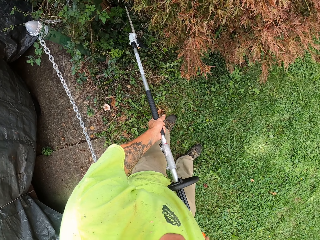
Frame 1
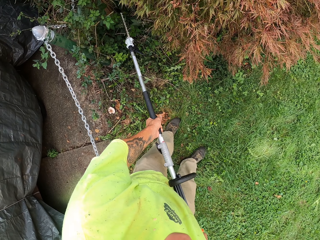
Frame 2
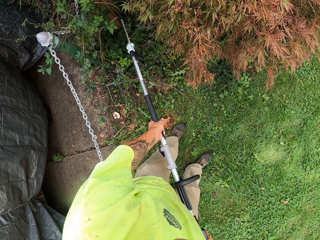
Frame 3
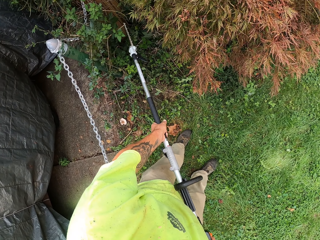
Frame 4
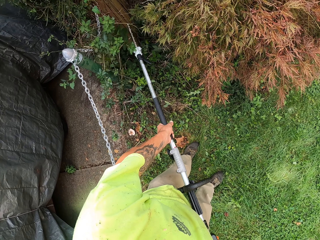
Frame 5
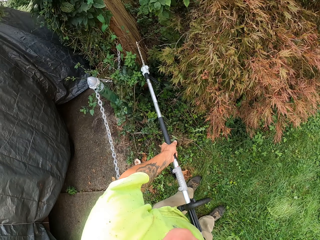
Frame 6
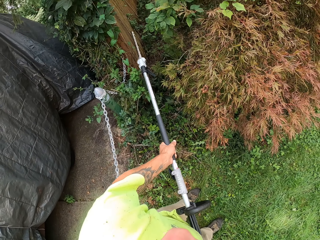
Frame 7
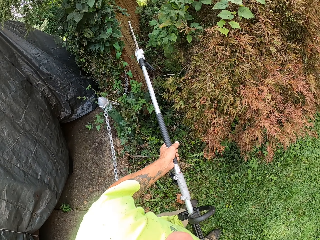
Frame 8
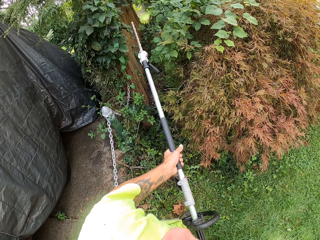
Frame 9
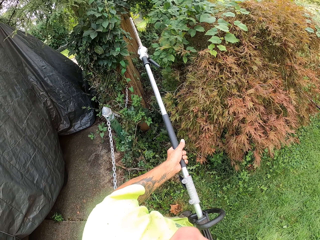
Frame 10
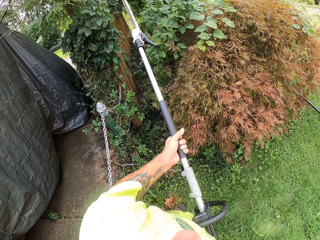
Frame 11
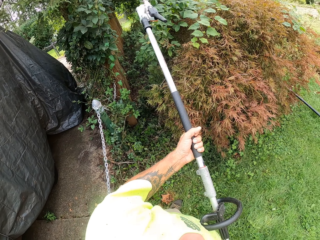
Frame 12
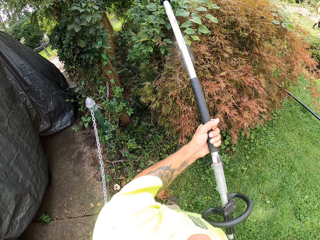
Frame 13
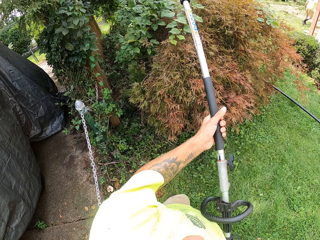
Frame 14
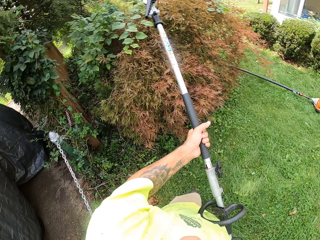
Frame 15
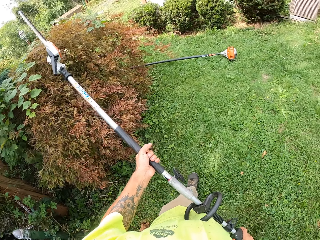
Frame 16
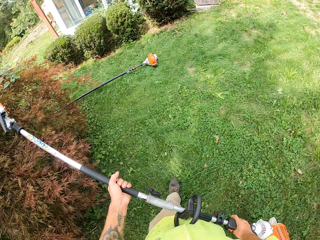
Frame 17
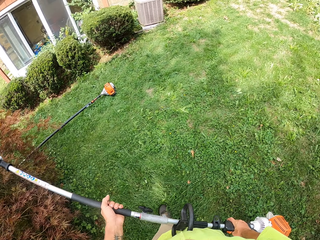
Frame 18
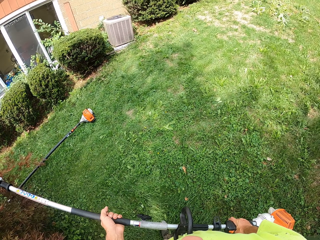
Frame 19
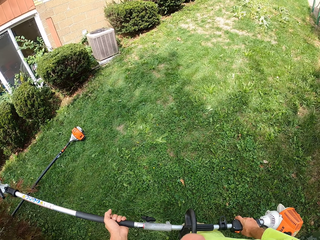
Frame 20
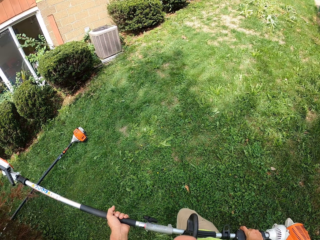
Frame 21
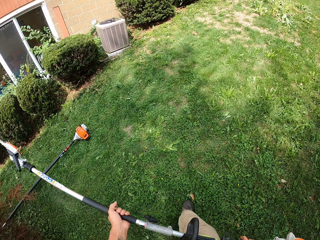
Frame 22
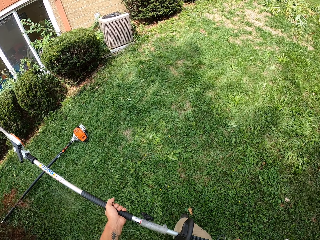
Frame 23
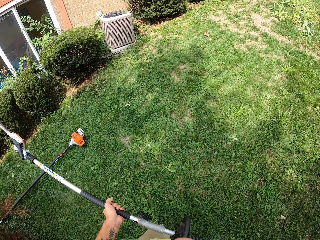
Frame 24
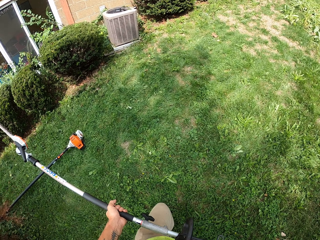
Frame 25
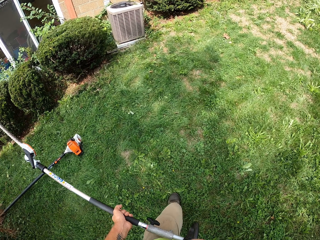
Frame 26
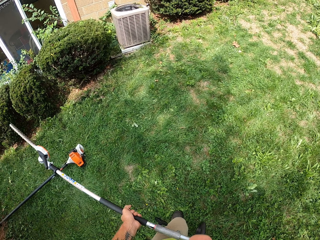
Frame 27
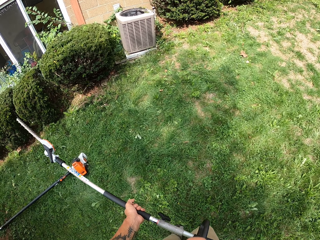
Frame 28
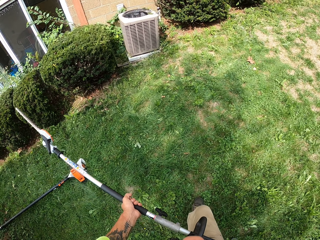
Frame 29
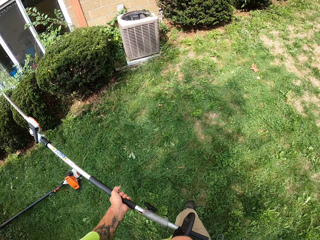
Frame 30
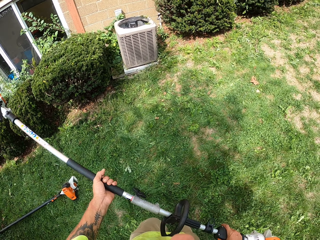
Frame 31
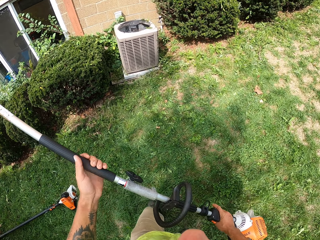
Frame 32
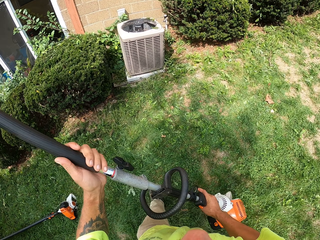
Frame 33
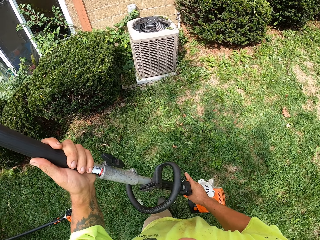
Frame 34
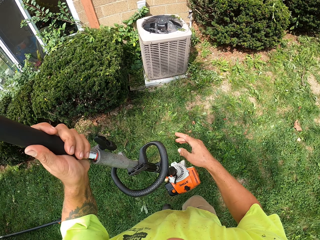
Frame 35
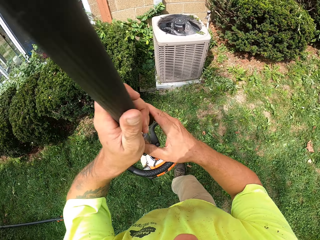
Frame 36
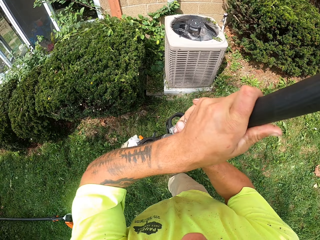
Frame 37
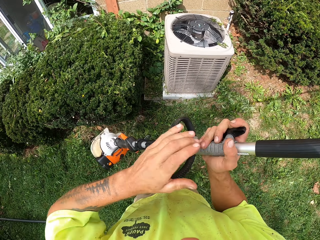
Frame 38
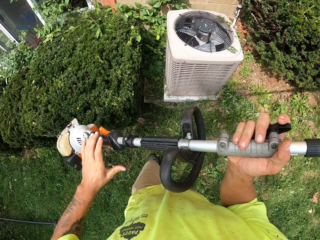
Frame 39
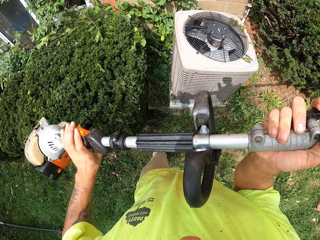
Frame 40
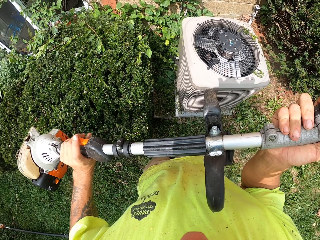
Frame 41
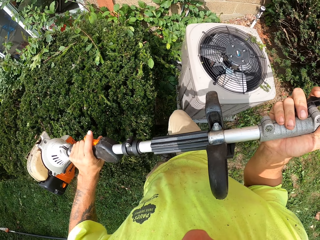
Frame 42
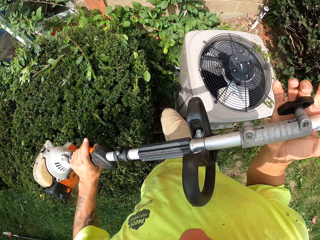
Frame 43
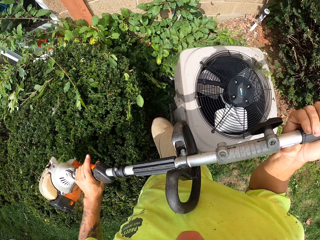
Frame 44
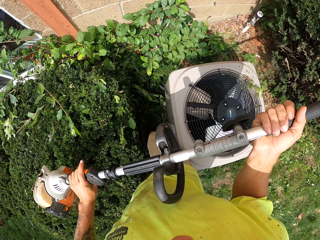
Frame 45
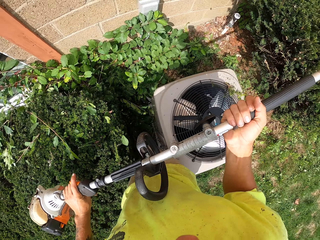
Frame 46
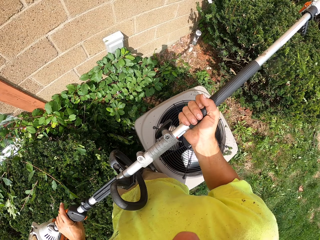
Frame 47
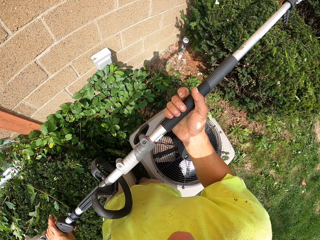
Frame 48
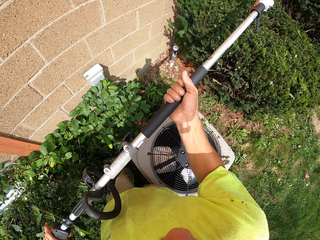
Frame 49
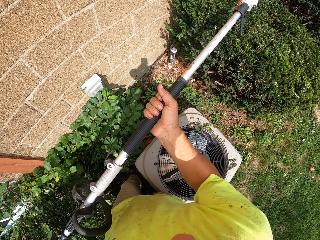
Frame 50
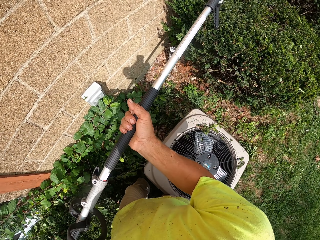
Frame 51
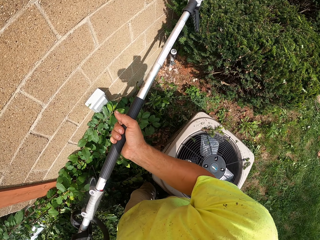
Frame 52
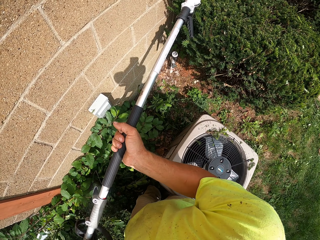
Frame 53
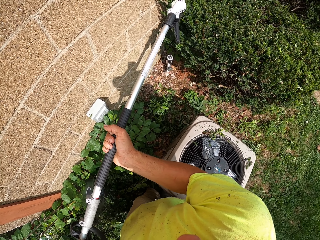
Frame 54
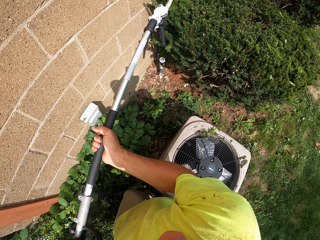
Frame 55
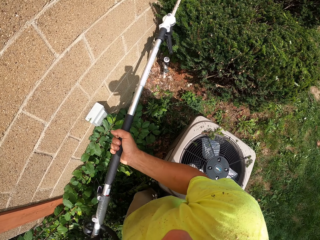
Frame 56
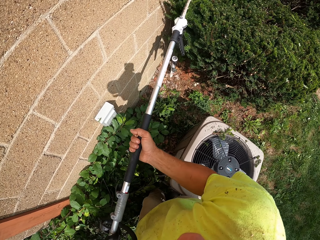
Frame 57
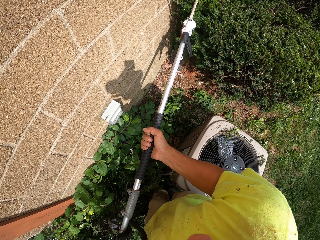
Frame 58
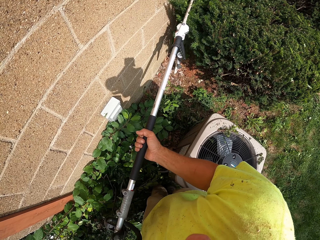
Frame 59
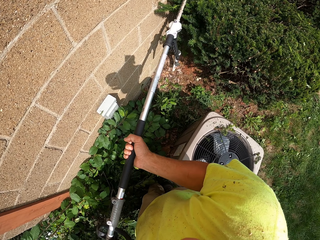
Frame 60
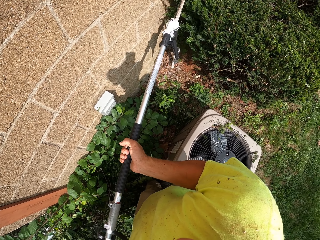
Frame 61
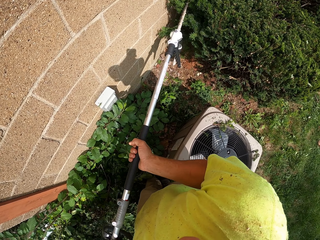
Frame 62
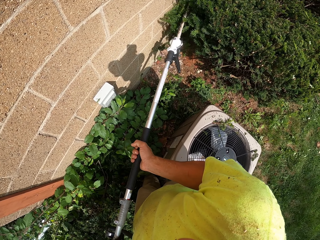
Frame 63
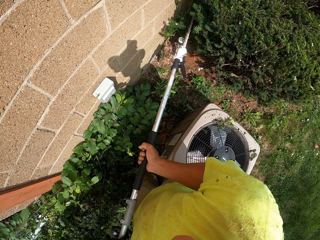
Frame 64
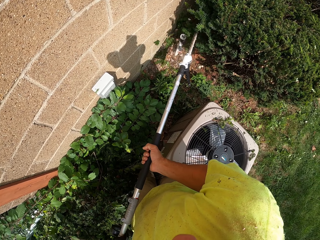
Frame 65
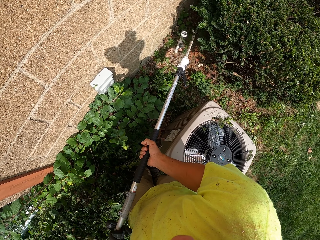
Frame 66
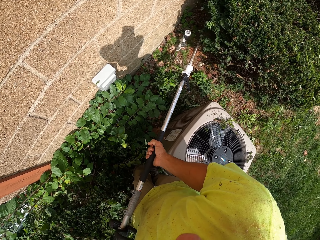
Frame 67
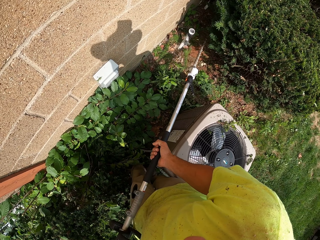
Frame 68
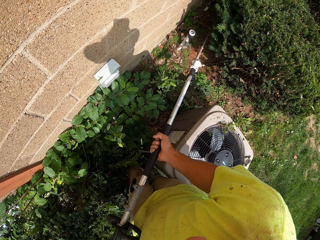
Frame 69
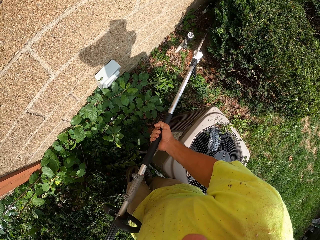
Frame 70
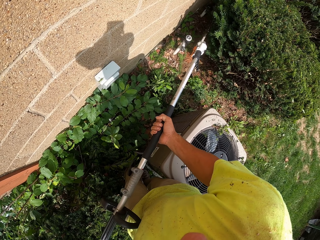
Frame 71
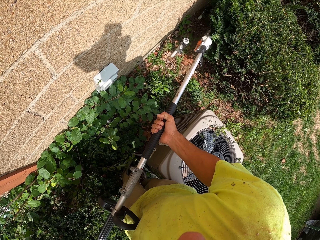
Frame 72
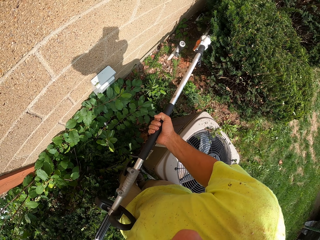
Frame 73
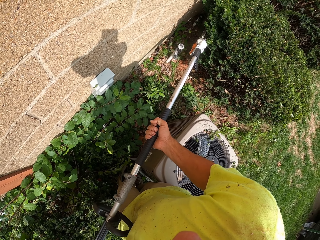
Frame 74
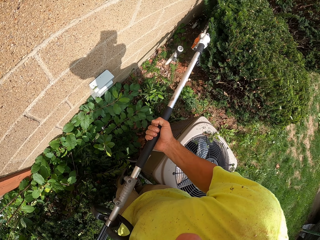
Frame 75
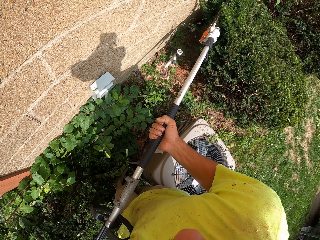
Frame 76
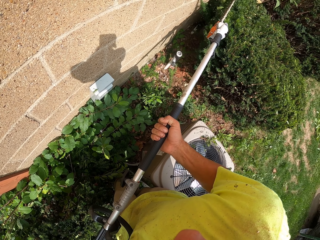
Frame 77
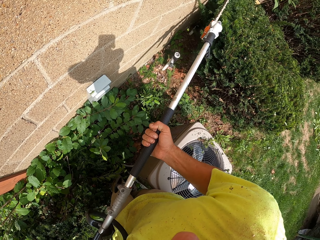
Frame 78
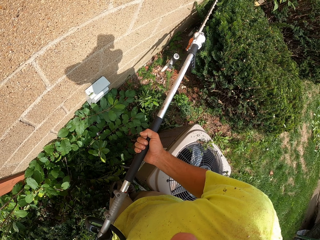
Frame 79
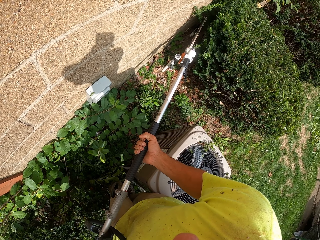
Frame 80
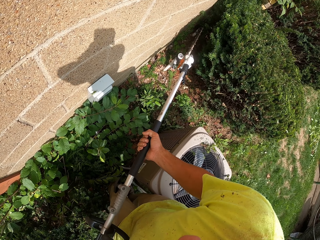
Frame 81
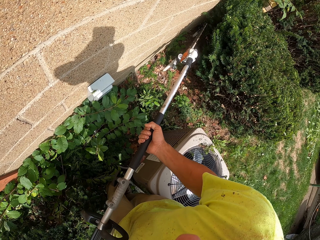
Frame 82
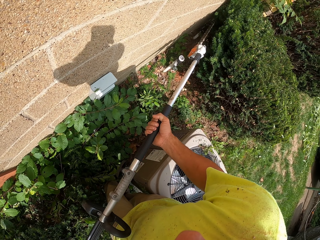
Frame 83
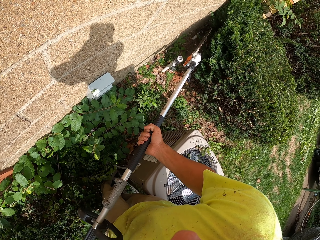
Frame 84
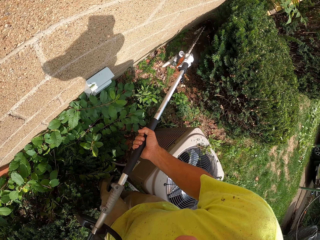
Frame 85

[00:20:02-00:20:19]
The camera wearer walks around in the garden with the electric edge trimmer in his hands. He adjusts the electric edge trimmer in his hands. He trims the flower in the garden with the electric edge trimmer in his hands.

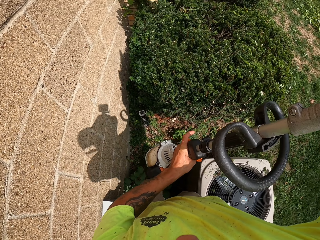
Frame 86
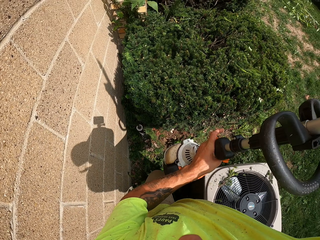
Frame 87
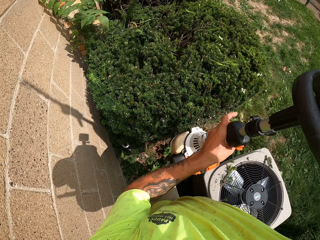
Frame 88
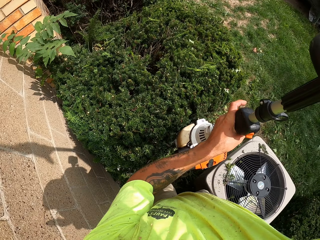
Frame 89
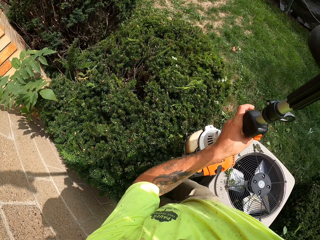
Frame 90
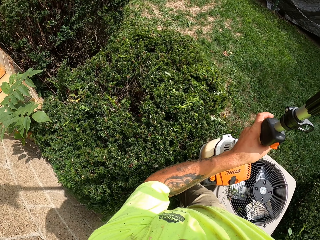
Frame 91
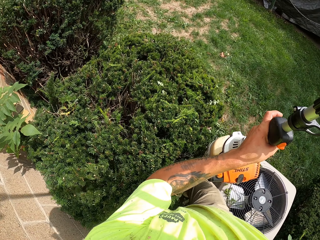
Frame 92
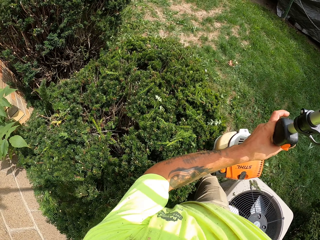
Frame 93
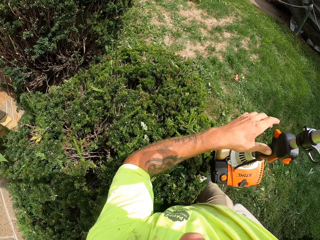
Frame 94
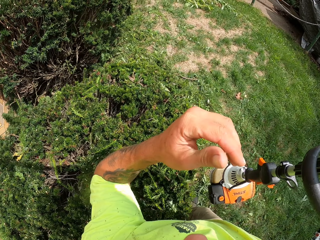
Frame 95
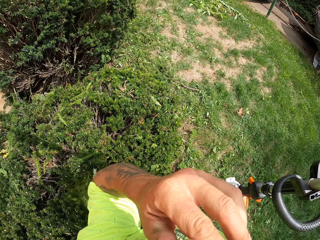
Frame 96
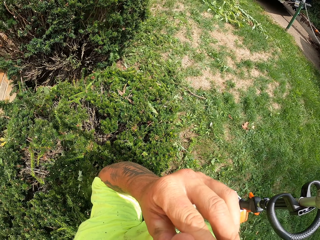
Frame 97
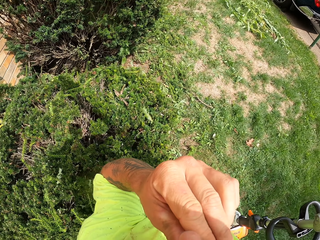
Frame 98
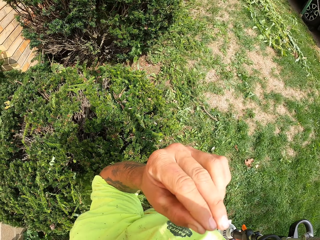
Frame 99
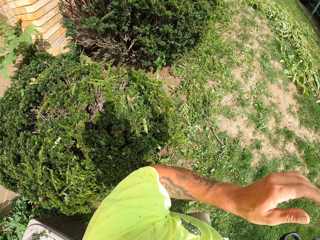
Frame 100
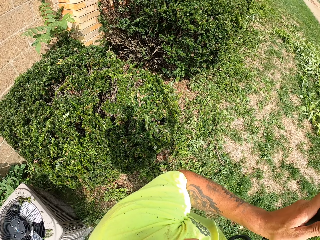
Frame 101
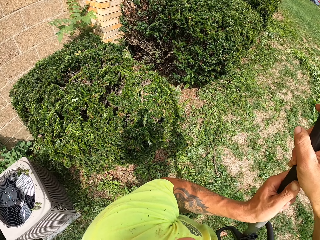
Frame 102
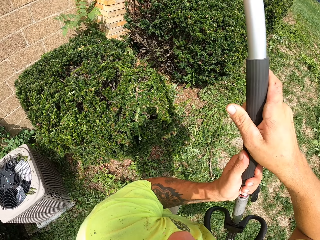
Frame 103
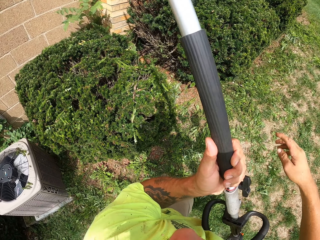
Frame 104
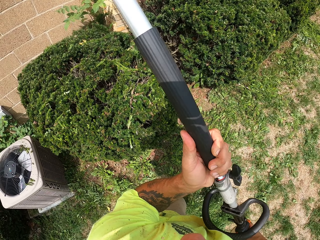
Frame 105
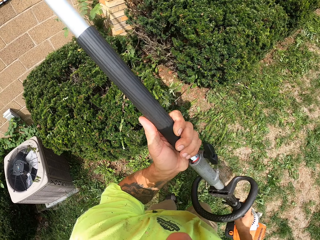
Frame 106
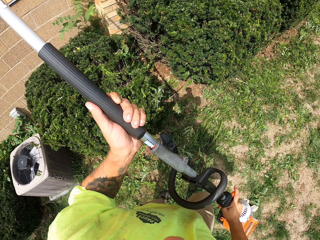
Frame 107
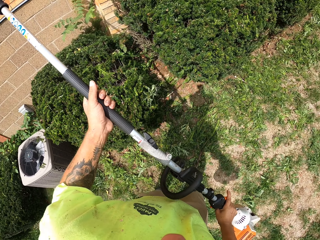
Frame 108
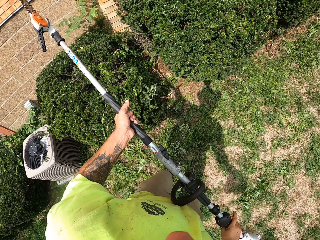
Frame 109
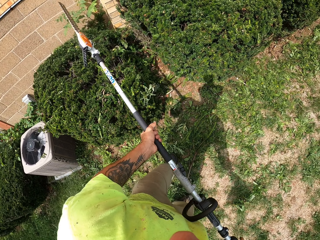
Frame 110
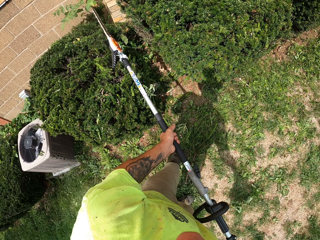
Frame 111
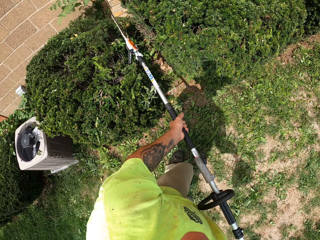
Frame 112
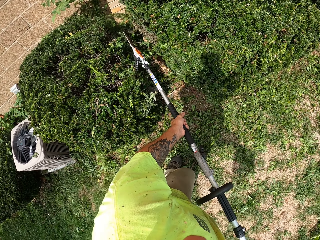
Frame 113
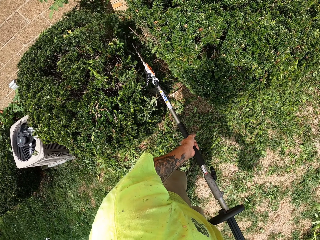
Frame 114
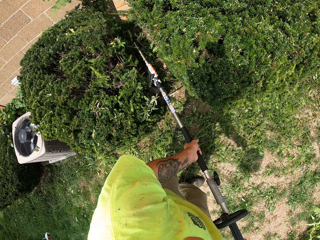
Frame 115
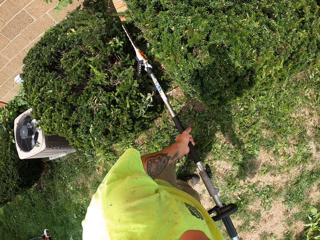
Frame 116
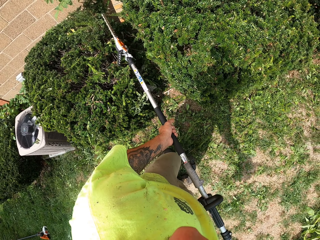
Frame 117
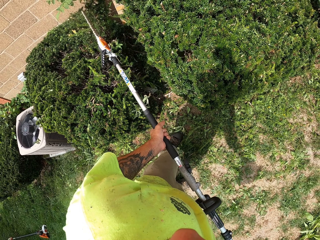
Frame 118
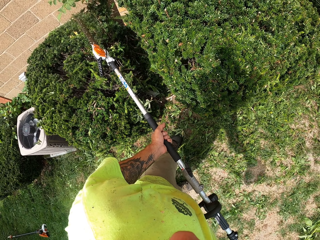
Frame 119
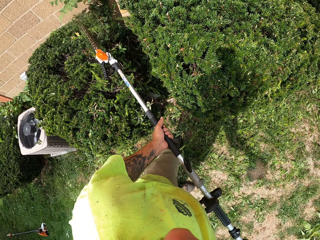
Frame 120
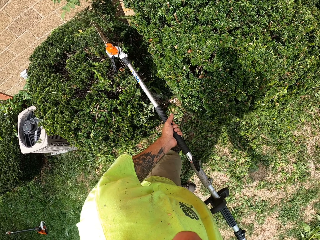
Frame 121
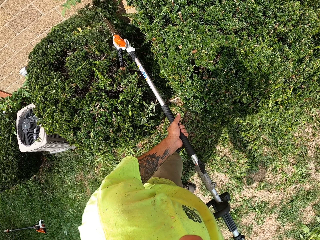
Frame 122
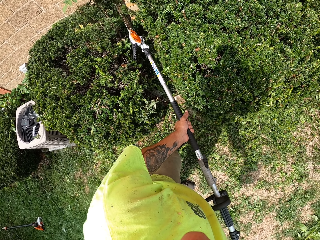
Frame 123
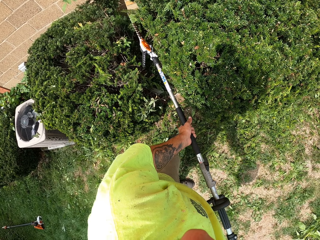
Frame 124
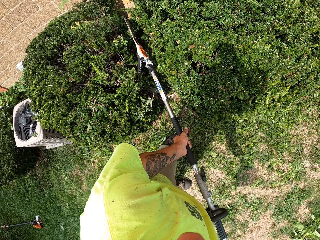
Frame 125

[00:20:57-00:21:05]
The camera wearer walks in the garden with the electric edge trimmer in his right hand. He adjusts the electric edge trimmer in his hands. He trims the flower in the garden with the electric edge trimmer in his hands.
